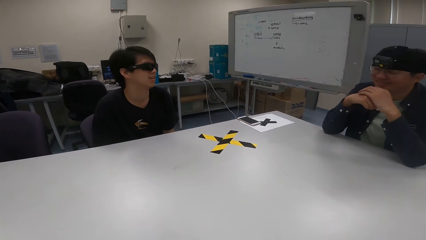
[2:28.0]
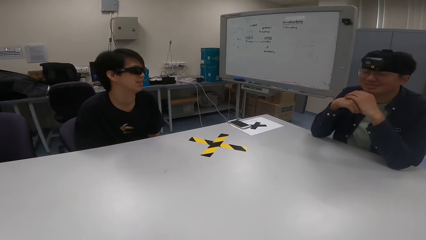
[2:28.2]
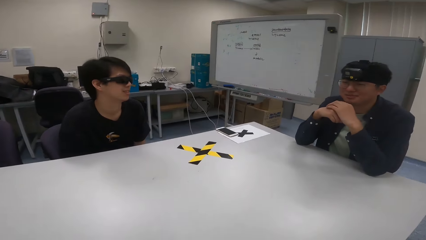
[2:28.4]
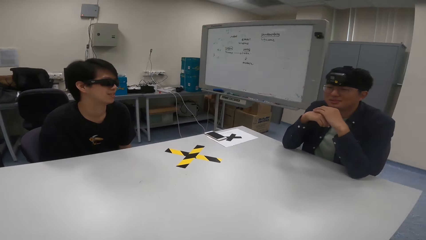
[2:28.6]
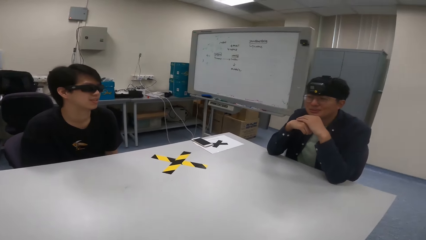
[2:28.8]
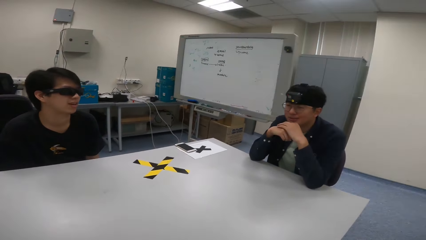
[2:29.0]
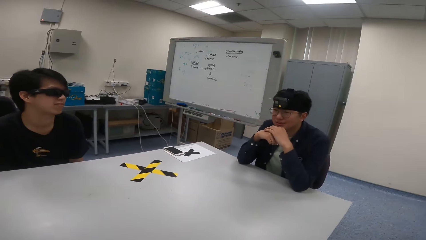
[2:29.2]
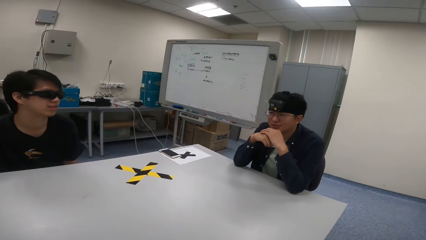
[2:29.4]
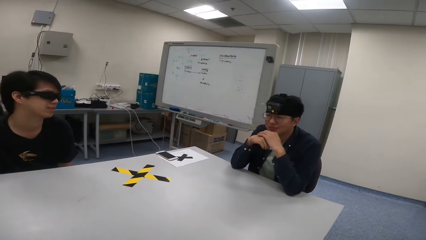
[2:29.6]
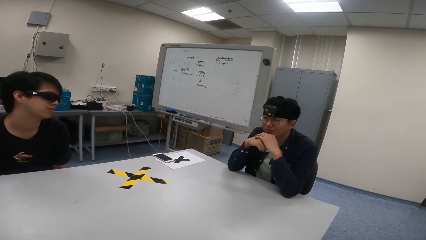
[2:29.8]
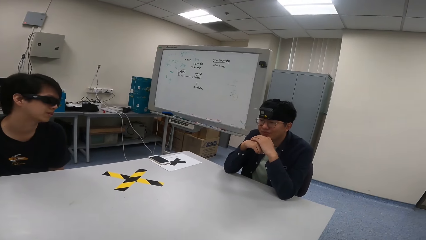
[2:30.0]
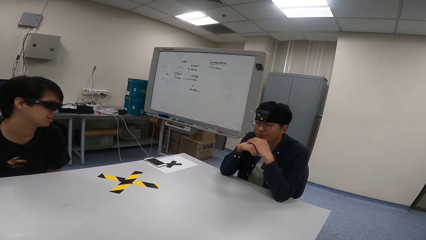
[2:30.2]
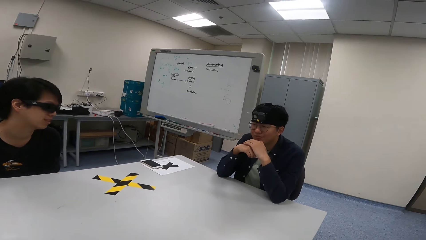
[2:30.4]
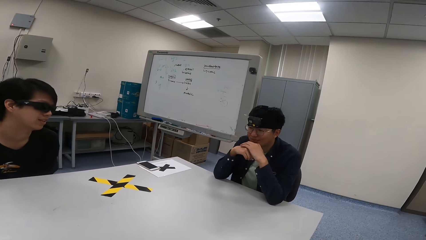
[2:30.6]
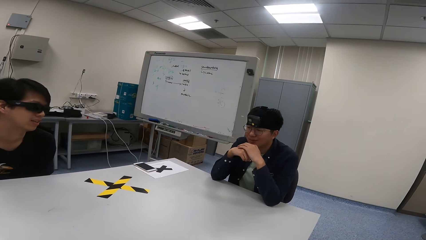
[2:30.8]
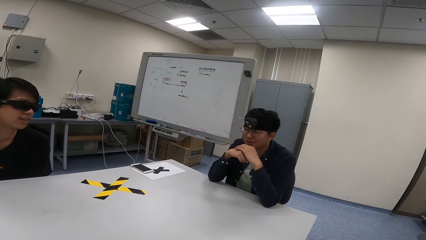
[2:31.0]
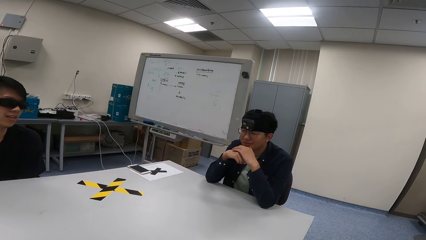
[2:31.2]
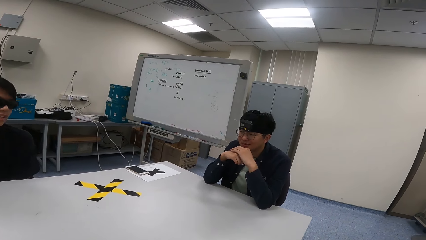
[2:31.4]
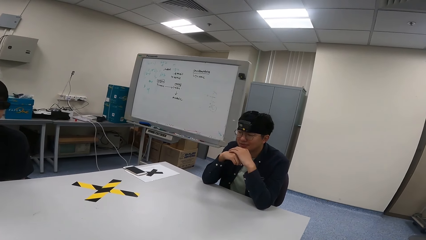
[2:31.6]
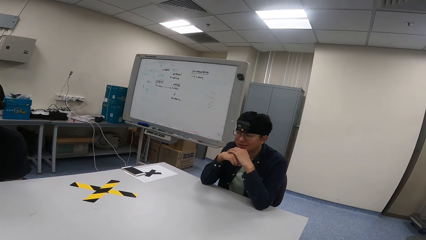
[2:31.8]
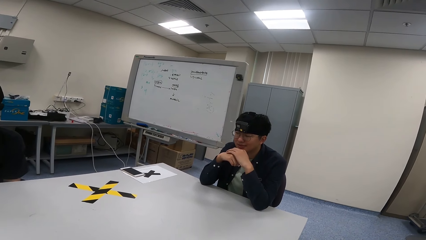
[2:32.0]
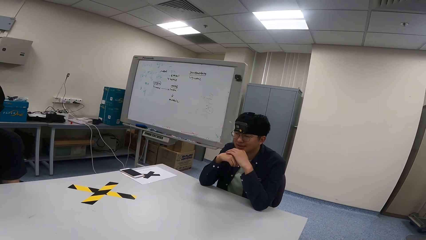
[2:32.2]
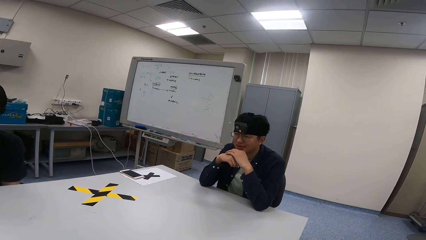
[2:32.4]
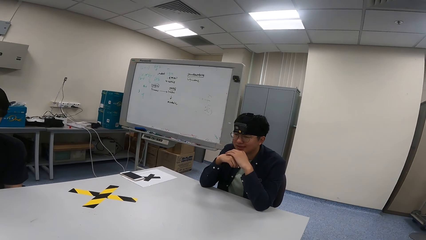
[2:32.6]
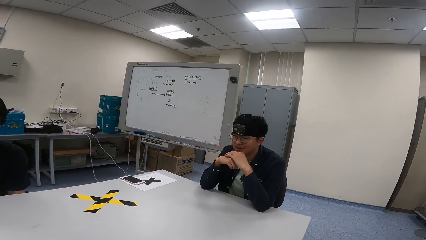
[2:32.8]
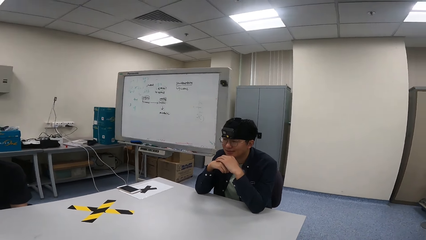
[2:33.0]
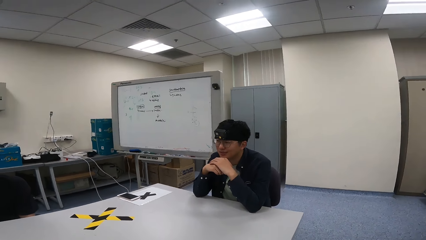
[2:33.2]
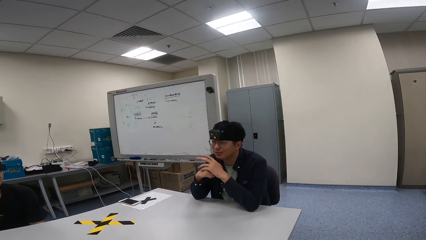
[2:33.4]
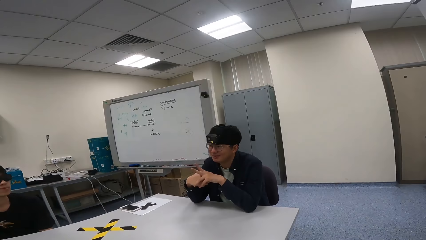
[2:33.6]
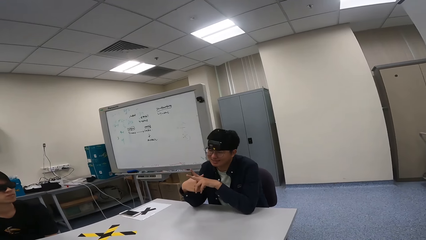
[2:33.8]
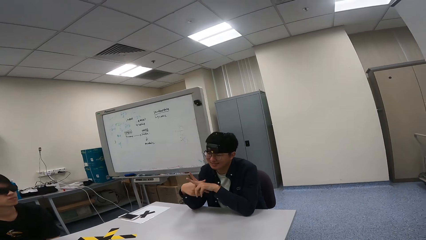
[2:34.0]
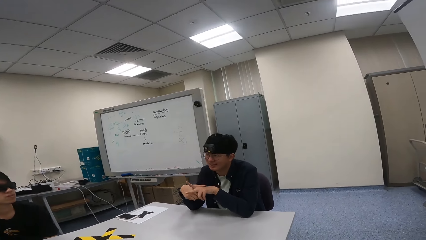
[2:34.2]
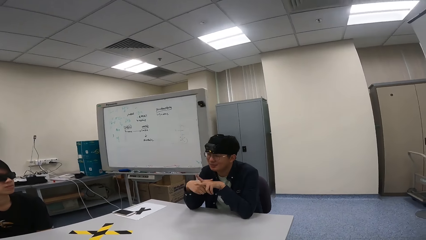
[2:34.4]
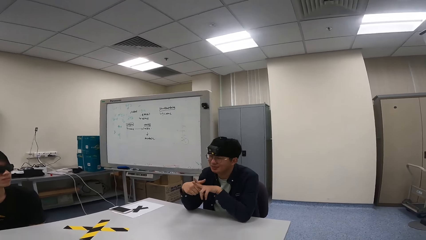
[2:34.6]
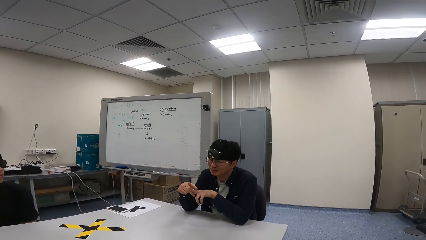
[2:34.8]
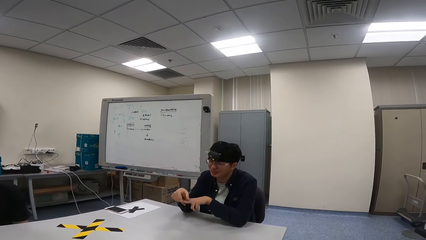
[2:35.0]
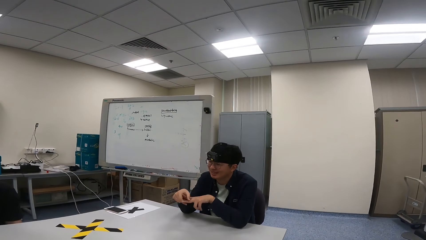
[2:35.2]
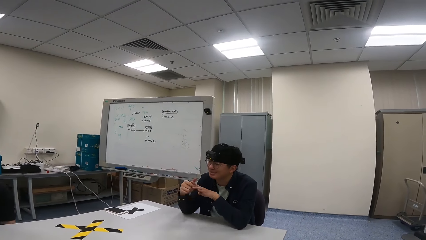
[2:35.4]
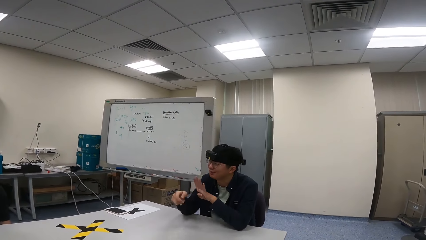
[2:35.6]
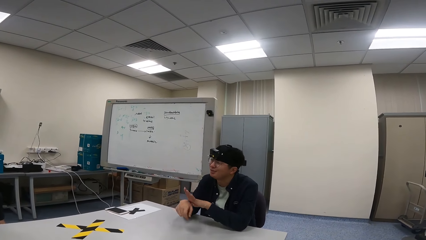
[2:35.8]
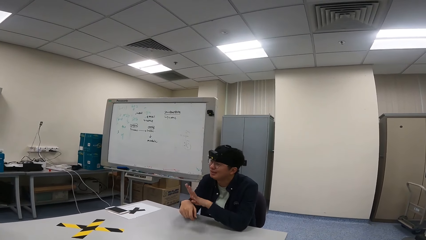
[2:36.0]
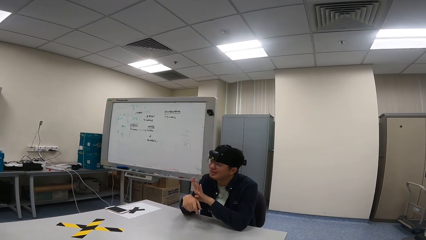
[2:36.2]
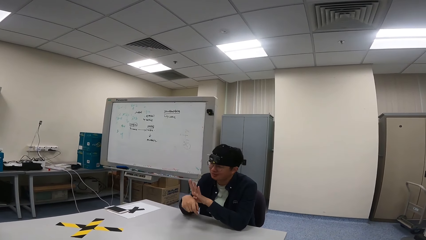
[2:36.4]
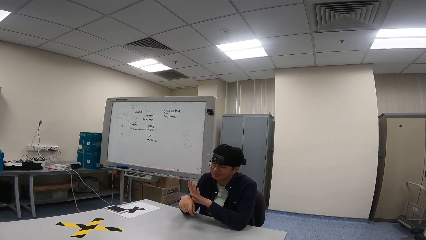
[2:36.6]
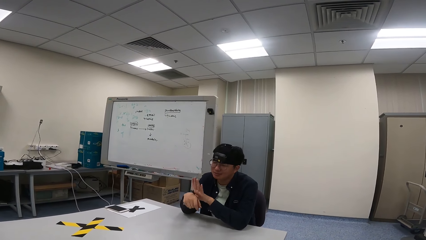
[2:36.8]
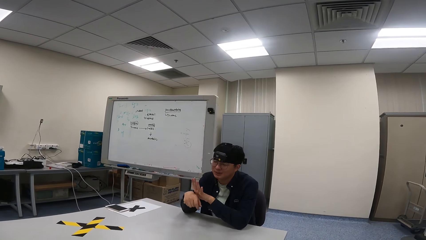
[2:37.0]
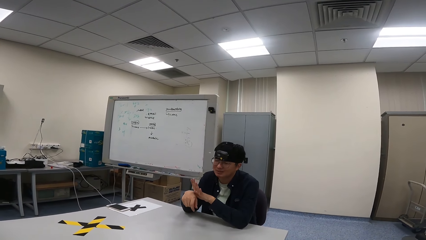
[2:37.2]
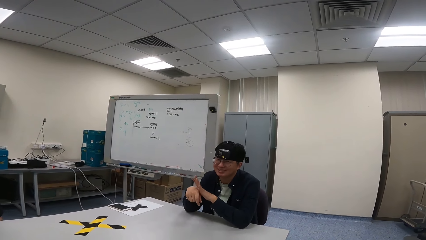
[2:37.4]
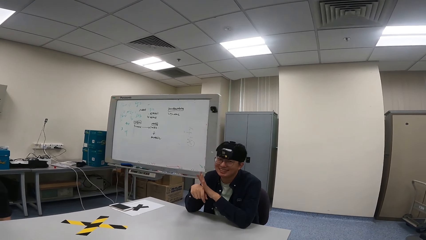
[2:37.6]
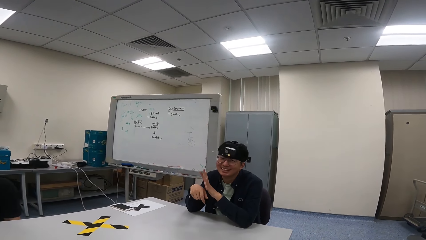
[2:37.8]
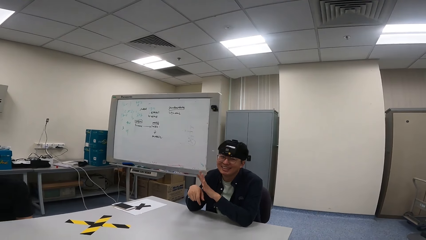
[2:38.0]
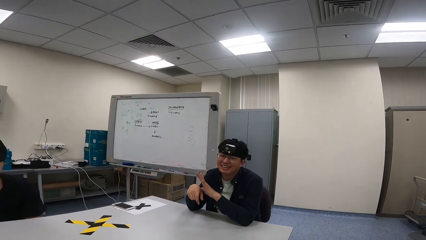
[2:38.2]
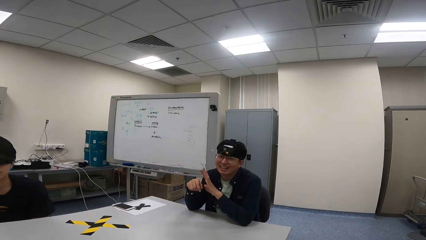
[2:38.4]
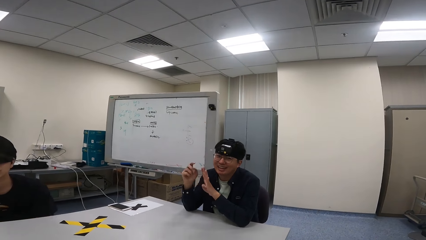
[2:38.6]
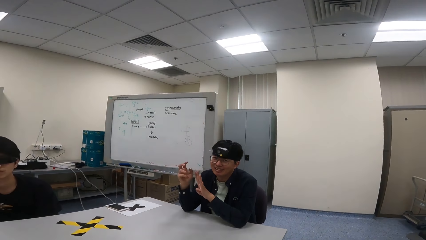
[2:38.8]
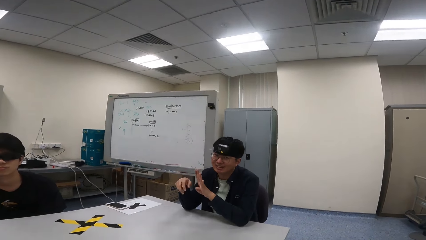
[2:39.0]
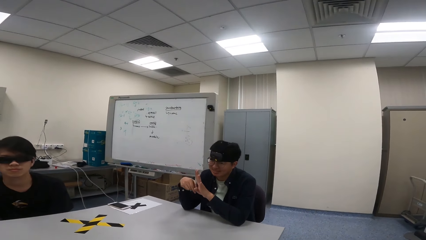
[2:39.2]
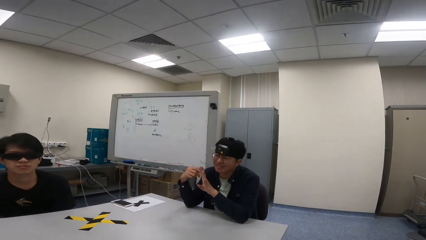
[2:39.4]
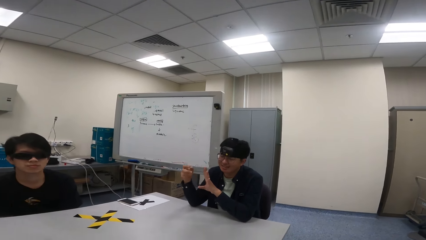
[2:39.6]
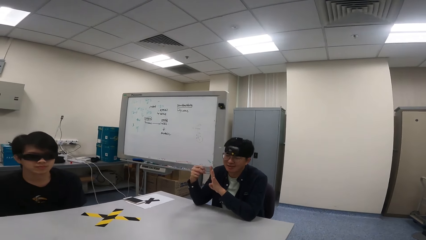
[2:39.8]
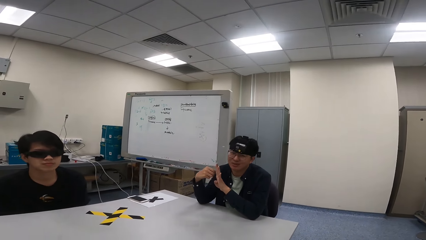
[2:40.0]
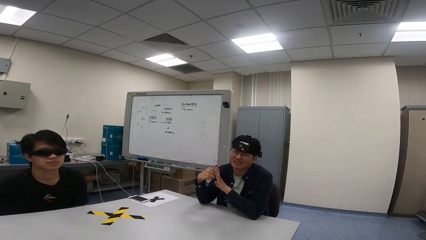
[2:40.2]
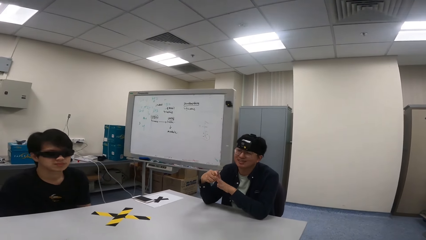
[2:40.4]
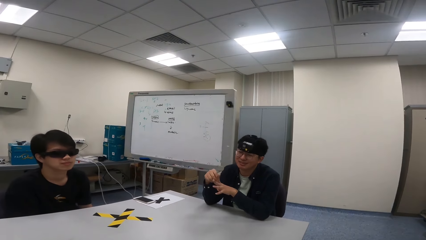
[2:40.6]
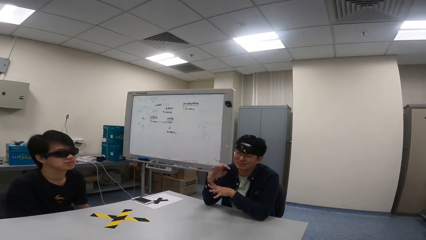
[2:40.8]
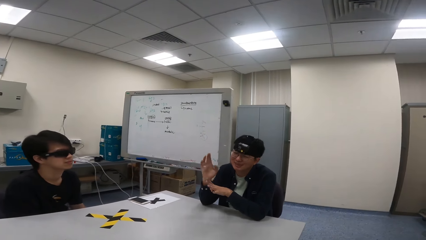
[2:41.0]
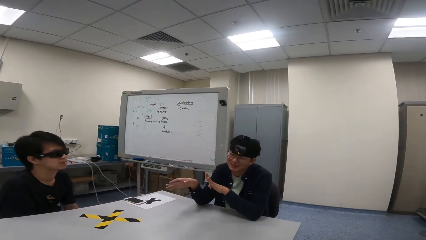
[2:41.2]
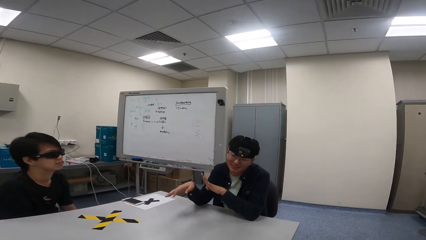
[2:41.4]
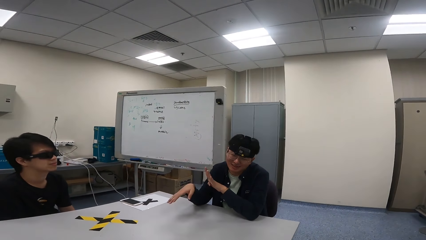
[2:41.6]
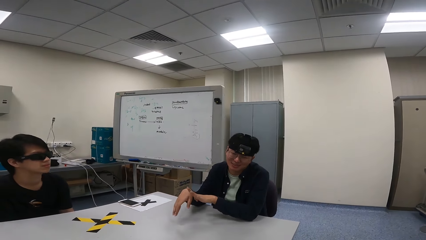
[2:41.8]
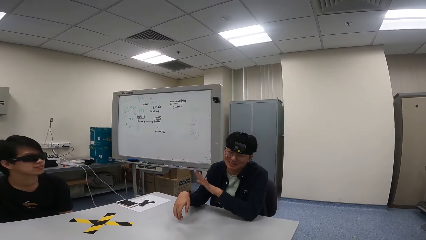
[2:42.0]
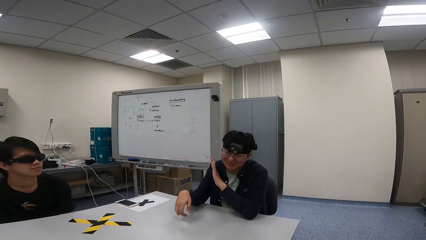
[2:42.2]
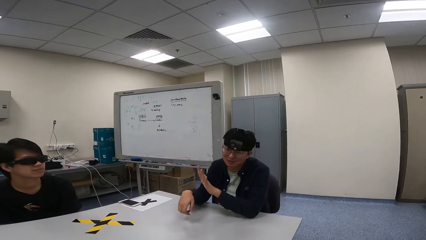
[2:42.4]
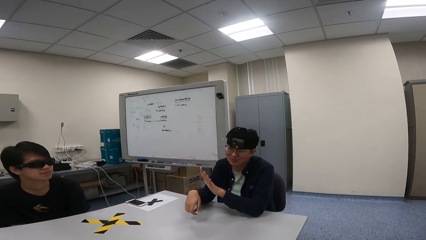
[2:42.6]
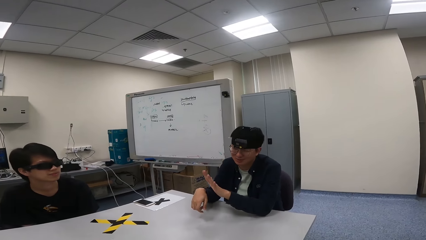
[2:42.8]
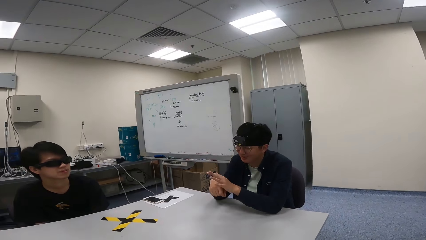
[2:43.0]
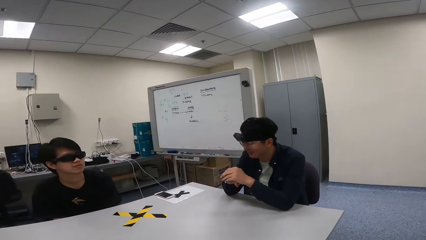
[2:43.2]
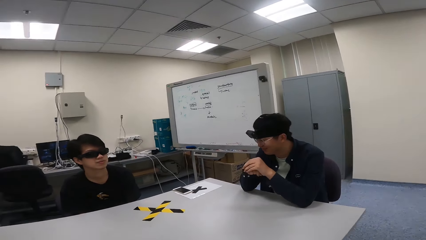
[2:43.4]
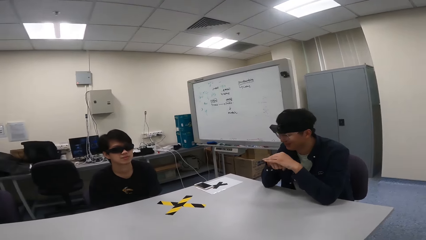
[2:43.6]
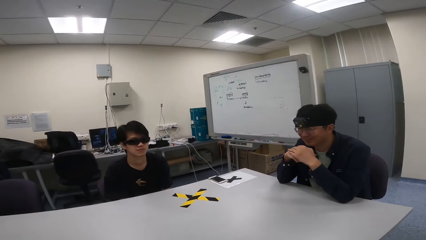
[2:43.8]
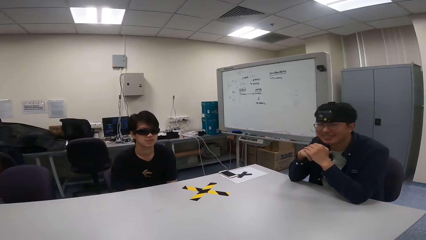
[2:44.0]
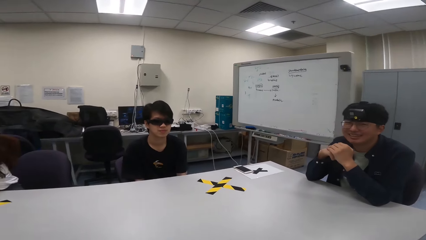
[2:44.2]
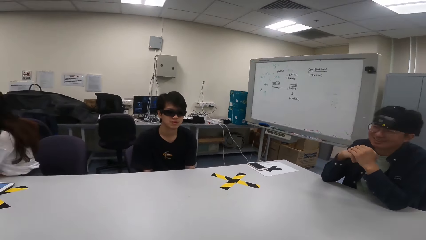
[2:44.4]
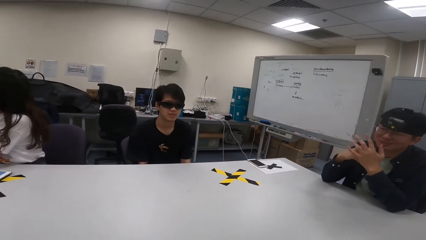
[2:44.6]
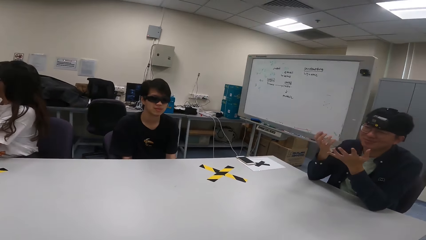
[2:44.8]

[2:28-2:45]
A man nods his head and puts his hands together. The man places his right hand on his left hand. The man talks with his hands gesturing.
